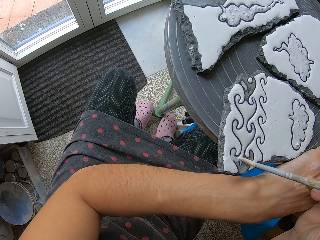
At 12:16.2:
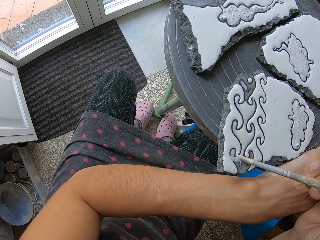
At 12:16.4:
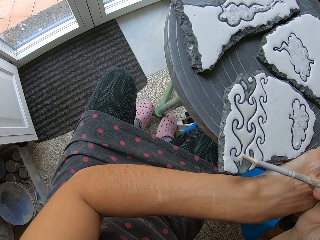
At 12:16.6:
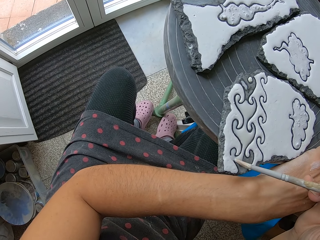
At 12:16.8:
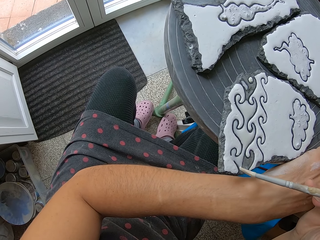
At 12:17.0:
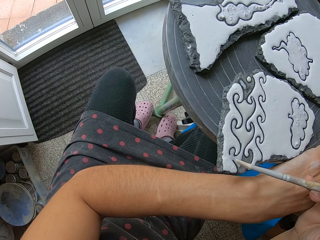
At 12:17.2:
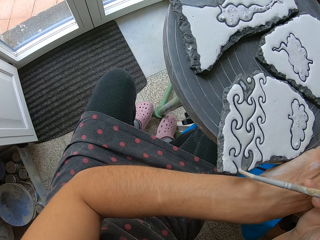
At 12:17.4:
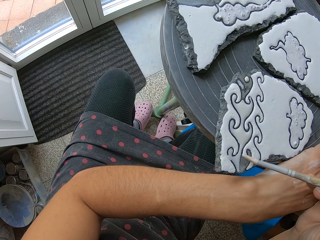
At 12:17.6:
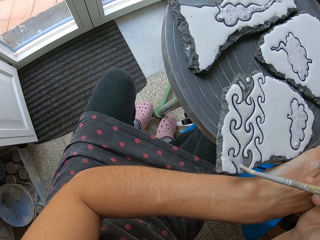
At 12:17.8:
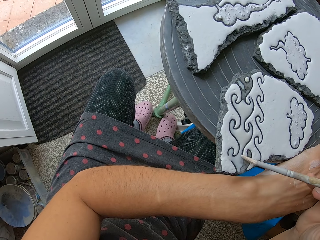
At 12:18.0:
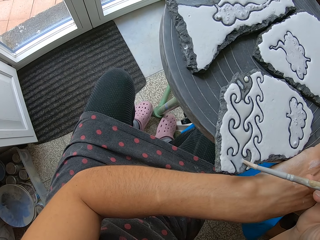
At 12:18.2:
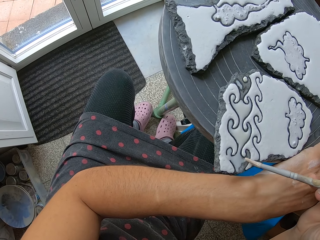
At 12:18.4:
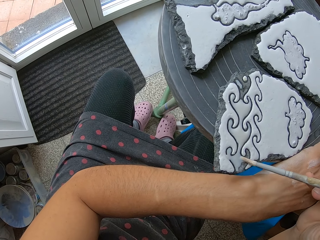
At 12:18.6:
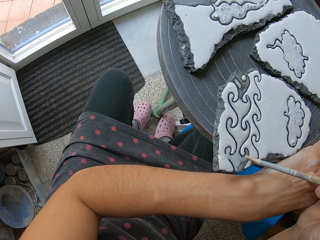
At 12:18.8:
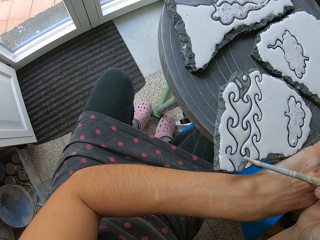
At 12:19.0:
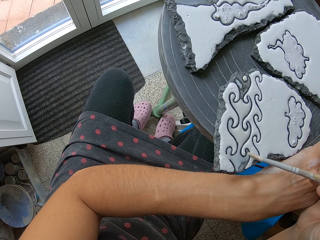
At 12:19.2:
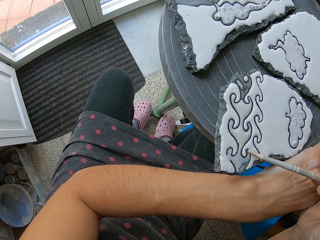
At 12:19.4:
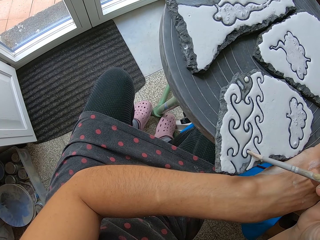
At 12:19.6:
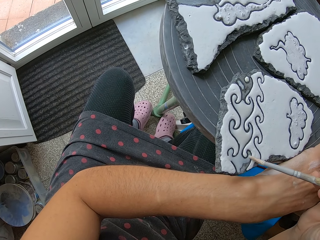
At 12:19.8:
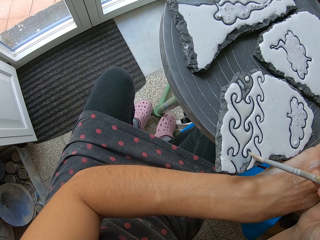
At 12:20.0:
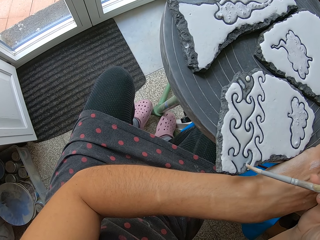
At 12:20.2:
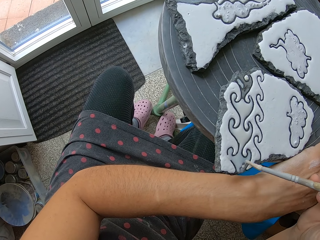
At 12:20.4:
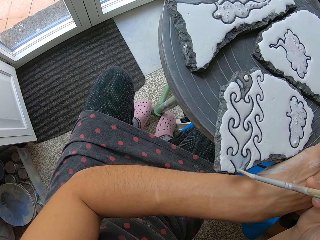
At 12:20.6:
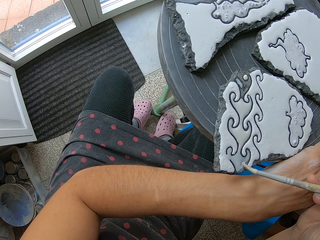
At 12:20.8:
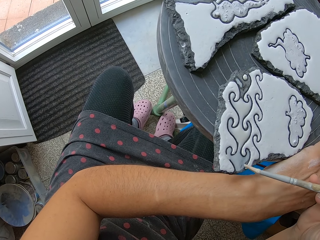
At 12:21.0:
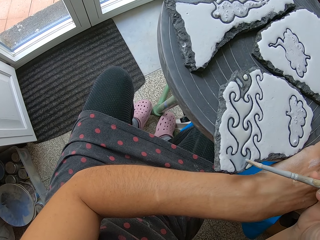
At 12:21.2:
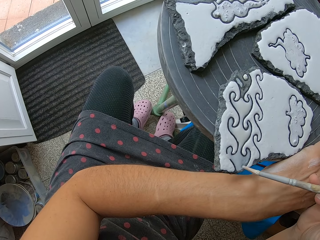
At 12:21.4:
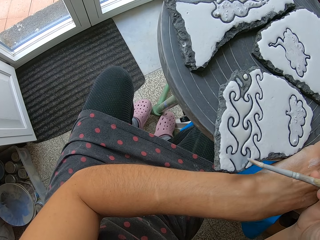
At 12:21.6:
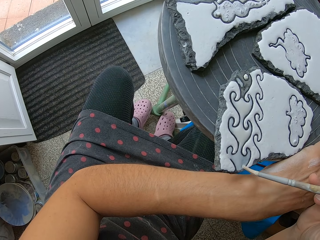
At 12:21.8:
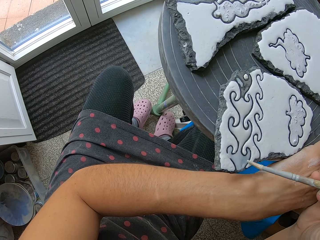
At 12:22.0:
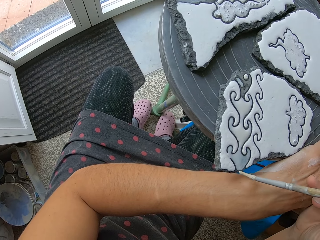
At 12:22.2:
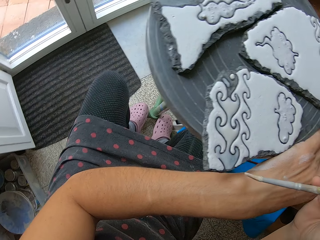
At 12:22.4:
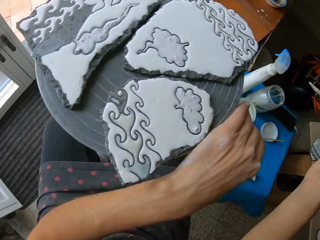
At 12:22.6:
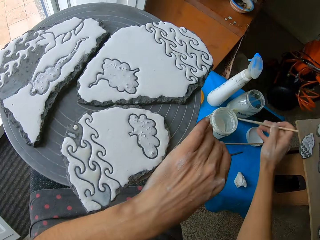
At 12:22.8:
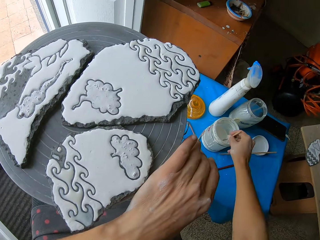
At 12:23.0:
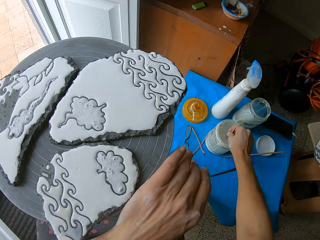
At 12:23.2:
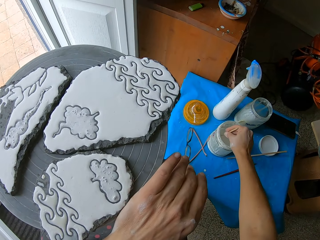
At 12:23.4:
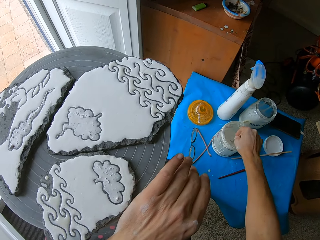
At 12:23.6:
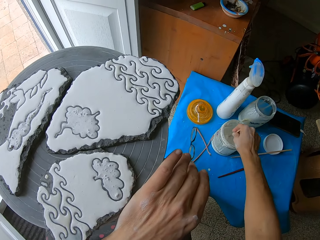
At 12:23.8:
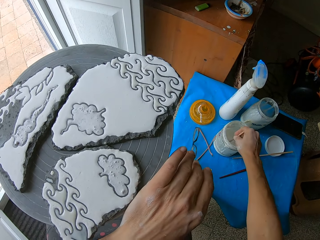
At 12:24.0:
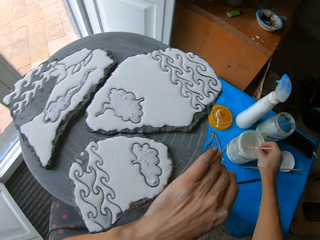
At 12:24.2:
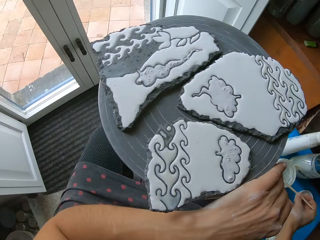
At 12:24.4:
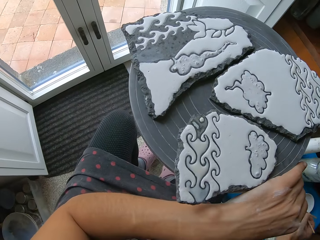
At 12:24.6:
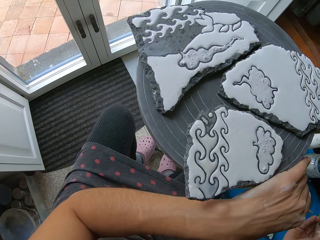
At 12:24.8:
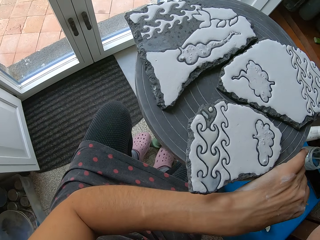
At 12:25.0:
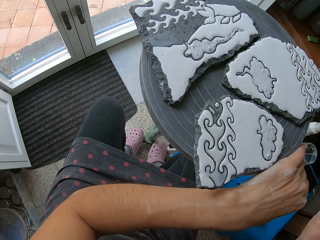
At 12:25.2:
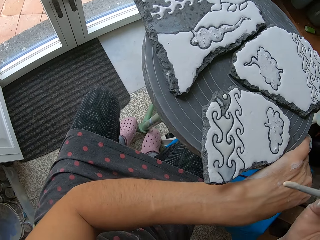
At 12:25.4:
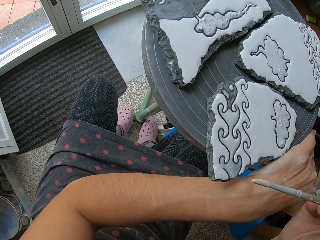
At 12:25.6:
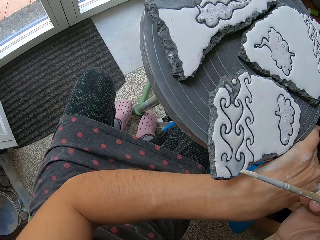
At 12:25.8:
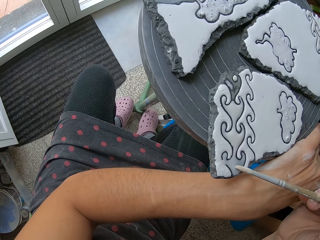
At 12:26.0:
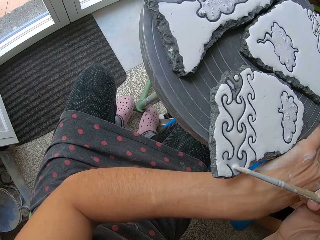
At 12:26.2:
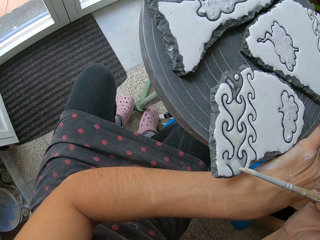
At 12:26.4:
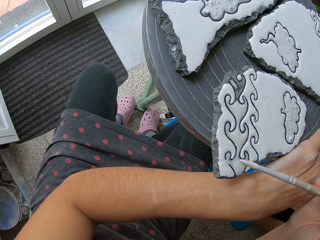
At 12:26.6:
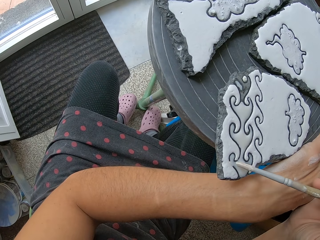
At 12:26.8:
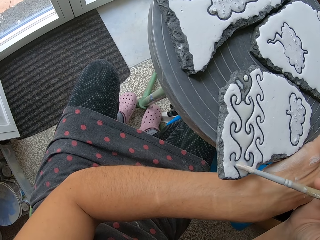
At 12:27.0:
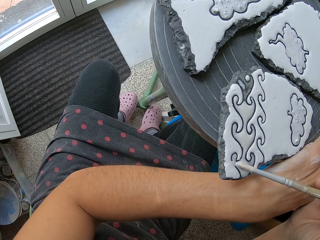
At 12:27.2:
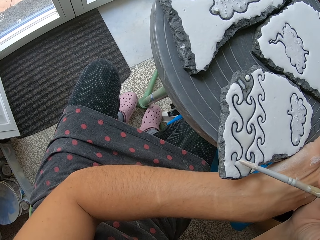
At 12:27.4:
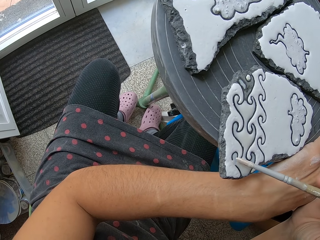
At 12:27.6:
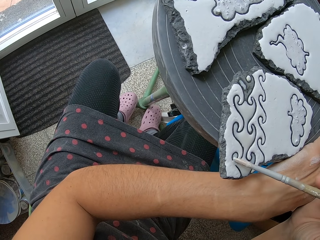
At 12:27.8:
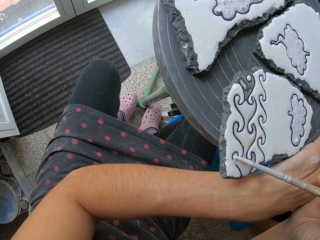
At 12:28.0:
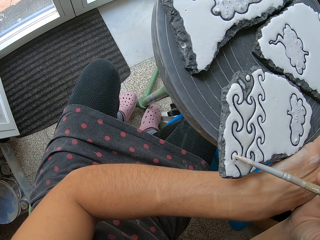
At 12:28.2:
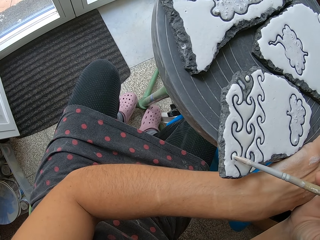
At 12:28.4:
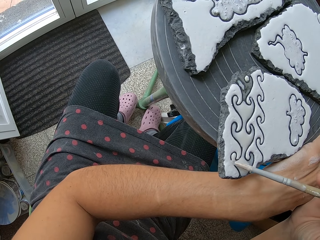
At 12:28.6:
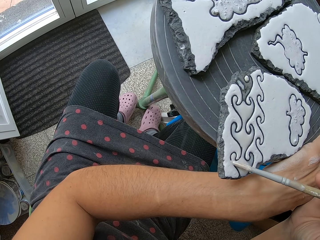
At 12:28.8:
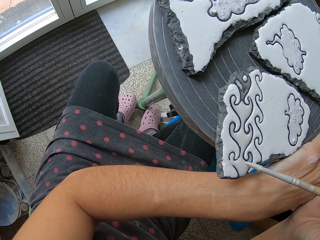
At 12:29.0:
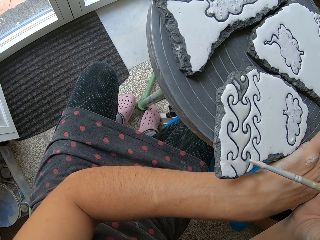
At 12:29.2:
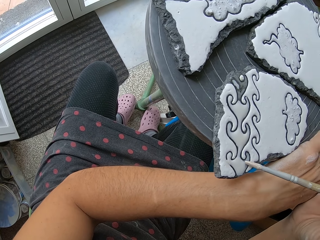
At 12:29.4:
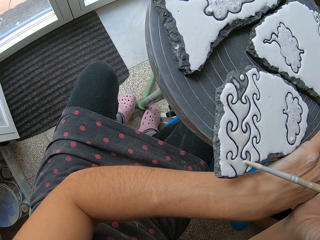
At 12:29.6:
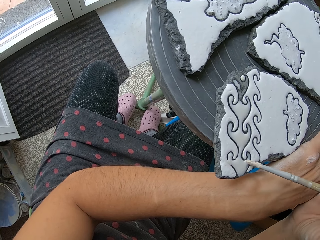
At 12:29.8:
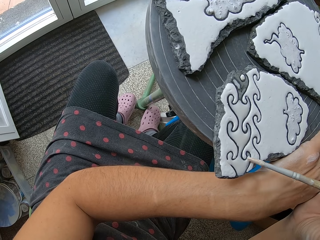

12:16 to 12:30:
The camera wearer dips the paint brush in the paint. She stirs the paint in the container on the table with the paint brush in her right hand. She takes paint from the container with the paint brush in her right hand. She paints the clay work on the table stand with the paint brush in her right hand.

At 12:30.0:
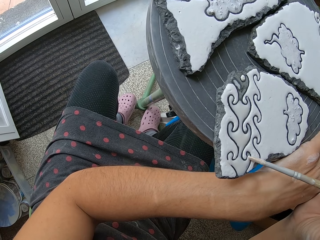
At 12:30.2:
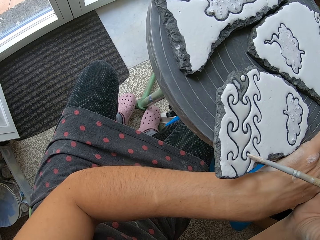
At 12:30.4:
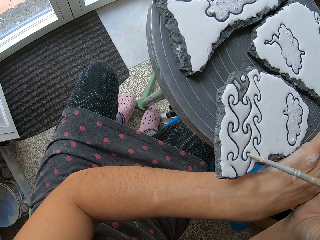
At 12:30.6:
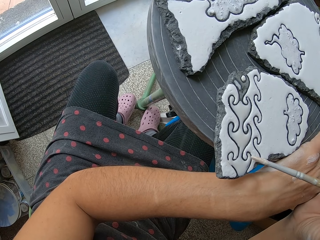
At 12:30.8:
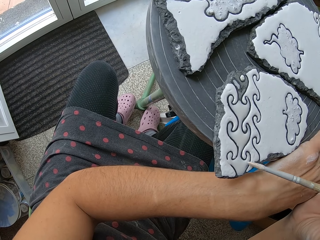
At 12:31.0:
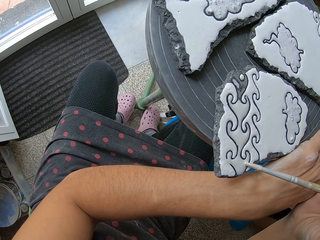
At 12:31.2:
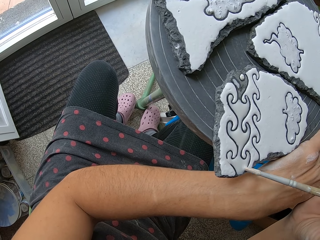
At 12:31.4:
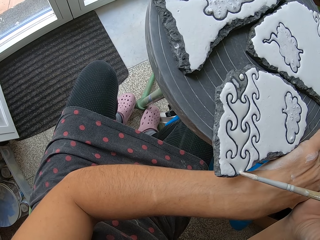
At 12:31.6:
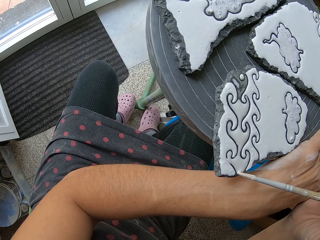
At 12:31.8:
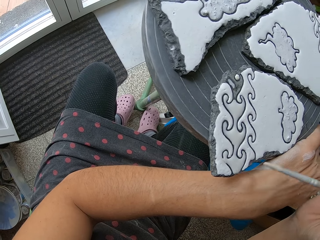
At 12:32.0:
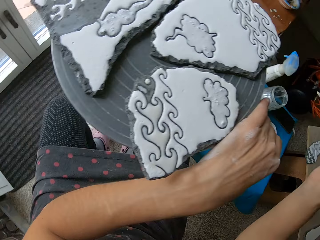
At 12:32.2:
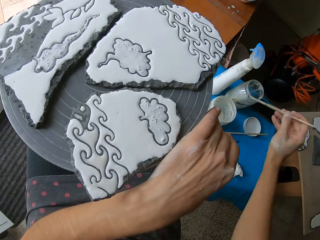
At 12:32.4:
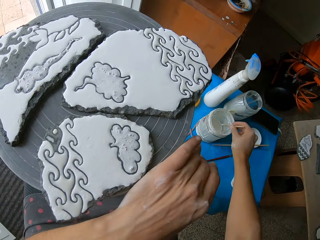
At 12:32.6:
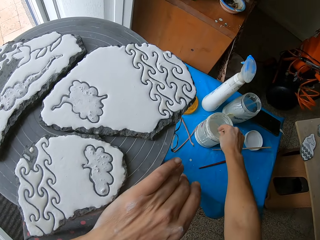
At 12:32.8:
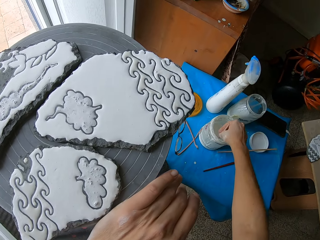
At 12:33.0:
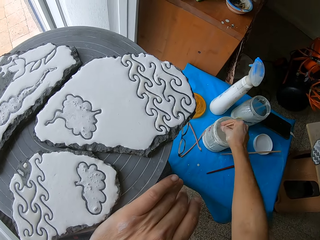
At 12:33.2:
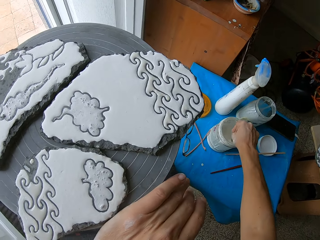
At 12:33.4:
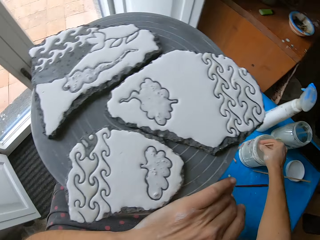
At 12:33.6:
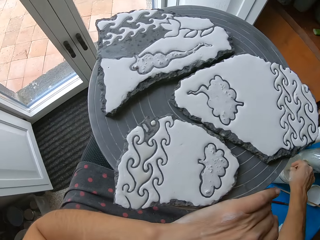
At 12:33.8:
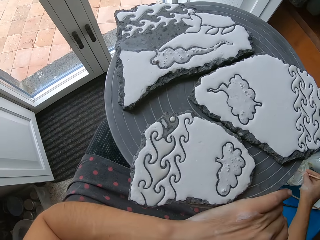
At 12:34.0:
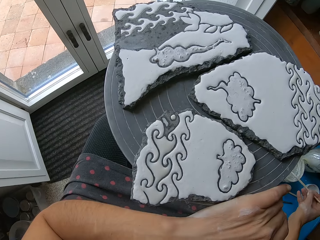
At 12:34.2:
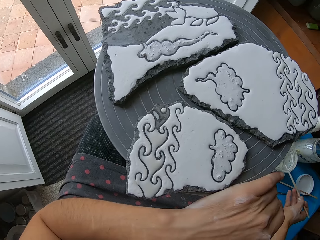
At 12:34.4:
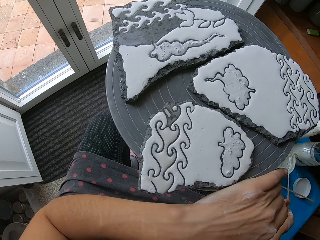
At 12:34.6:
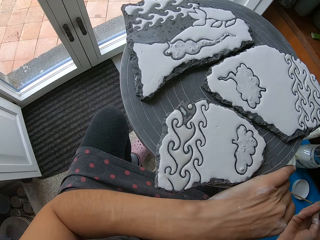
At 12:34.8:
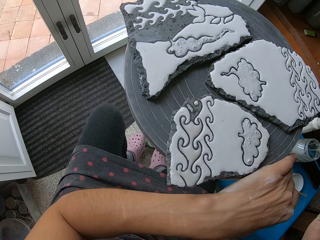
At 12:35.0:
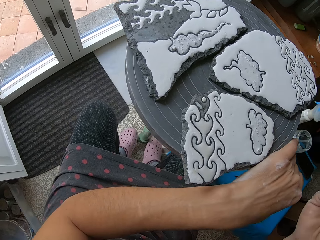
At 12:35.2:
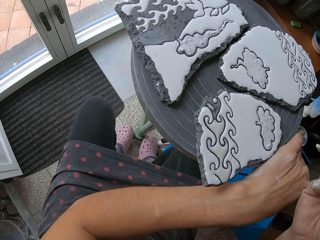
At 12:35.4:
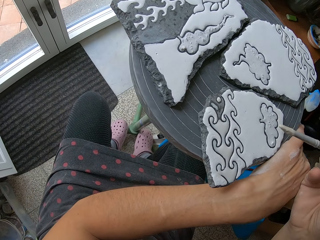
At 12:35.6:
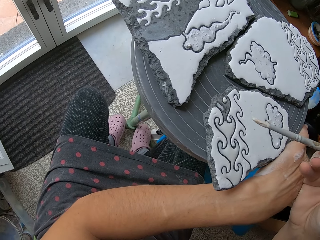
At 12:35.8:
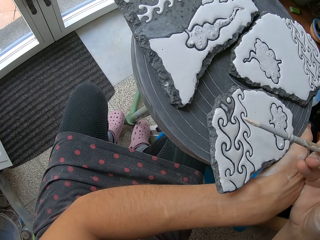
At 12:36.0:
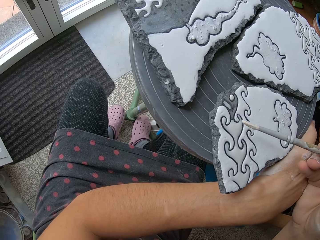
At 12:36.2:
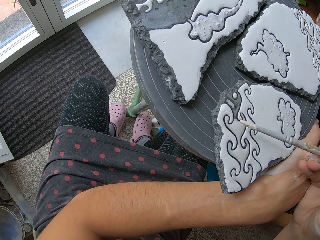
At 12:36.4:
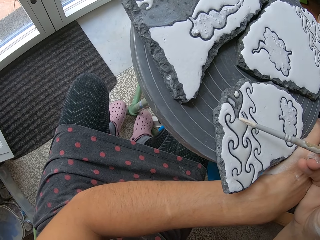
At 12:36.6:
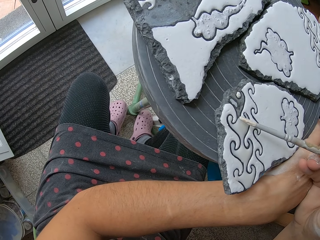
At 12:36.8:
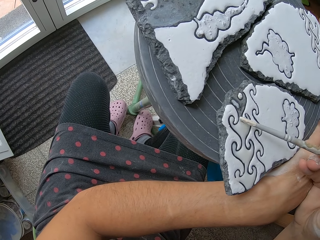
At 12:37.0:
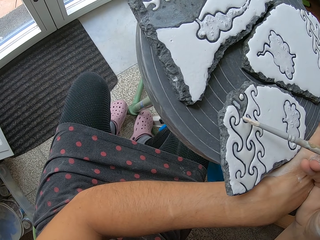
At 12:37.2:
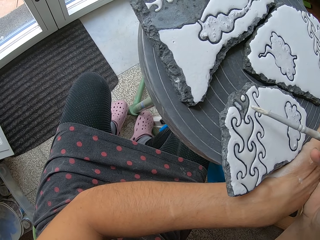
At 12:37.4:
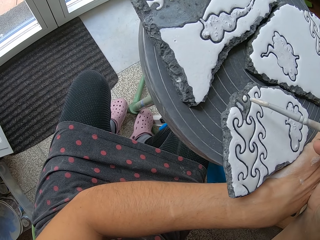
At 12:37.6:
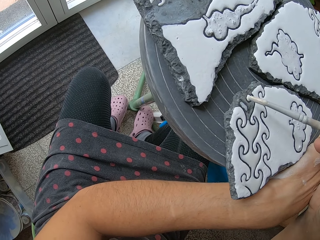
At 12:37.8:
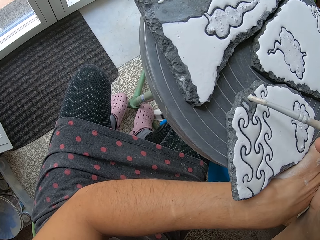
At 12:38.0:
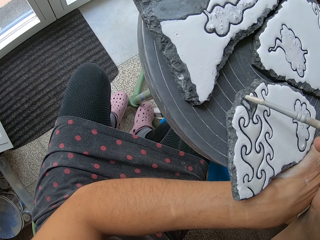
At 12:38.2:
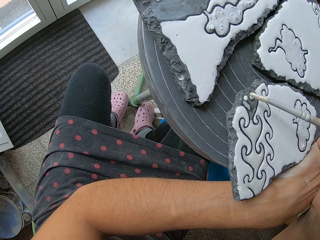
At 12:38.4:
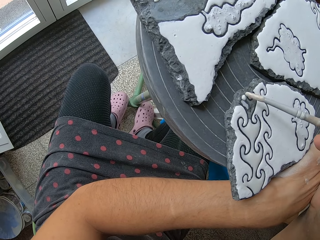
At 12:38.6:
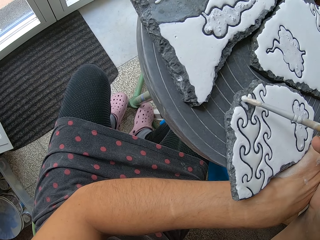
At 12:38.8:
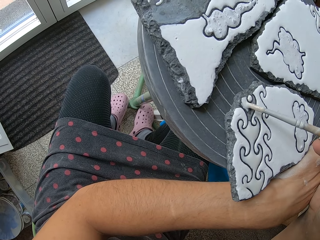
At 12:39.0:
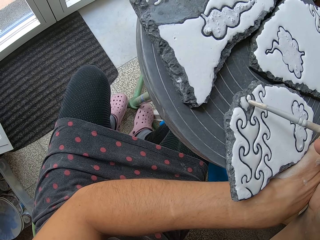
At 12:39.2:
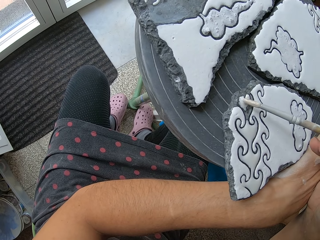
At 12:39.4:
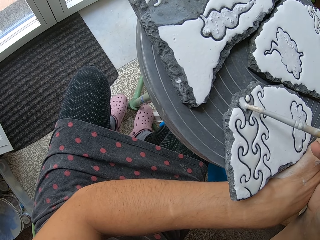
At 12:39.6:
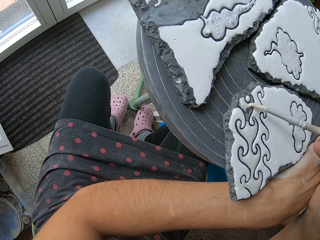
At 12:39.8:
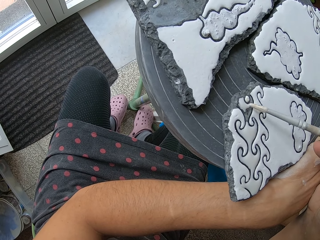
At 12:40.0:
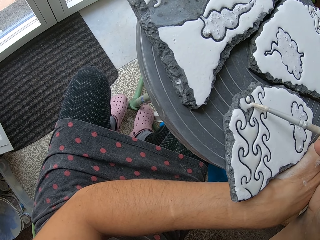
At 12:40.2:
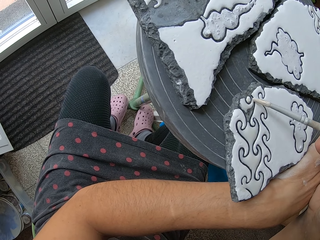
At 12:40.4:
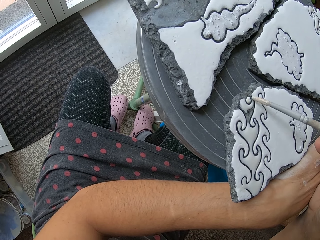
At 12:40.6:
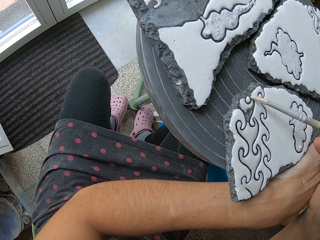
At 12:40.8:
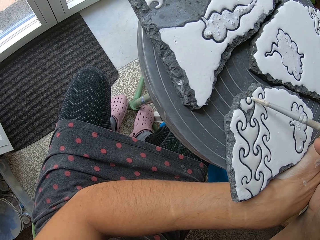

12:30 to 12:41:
The camera wearer stirs the paint in the container on the table with the paint brush in her right hand. She dips the paint brush in the paint. She takes paint from the container with the paint brush in her right hand. She paints the clay work on the table stand with the paint brush in her right hand.
